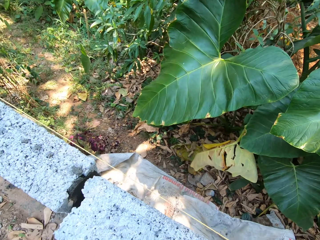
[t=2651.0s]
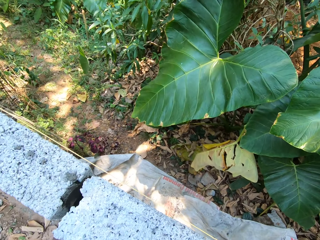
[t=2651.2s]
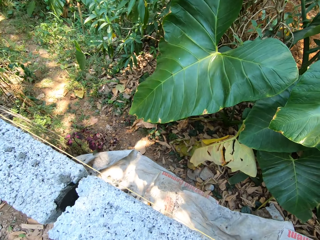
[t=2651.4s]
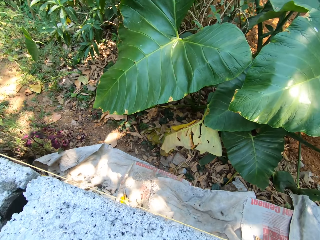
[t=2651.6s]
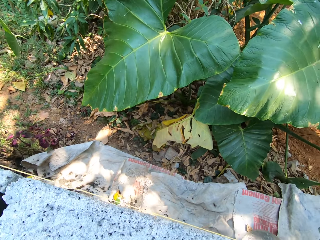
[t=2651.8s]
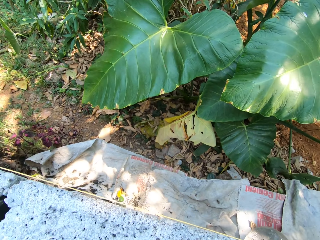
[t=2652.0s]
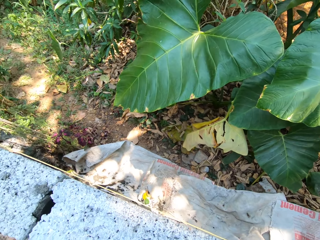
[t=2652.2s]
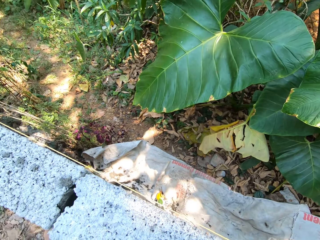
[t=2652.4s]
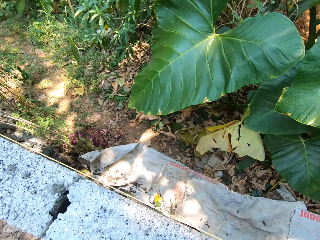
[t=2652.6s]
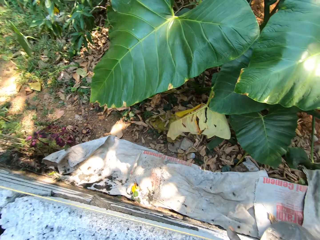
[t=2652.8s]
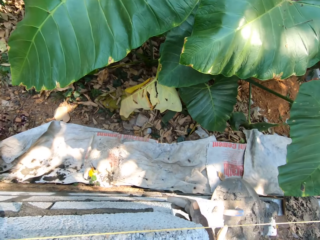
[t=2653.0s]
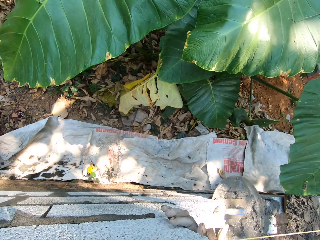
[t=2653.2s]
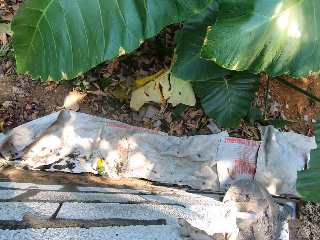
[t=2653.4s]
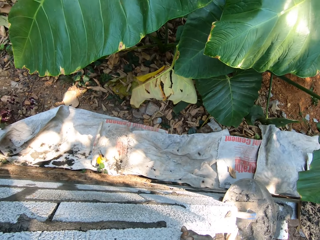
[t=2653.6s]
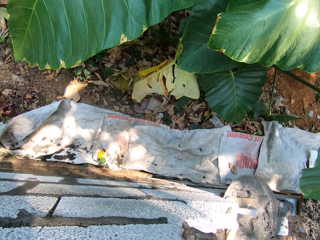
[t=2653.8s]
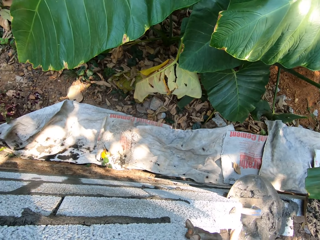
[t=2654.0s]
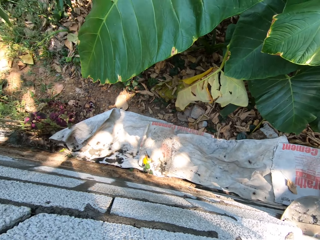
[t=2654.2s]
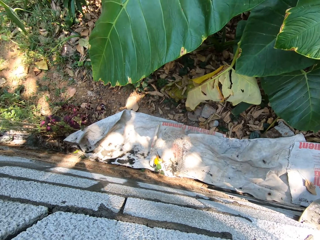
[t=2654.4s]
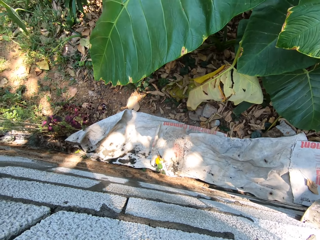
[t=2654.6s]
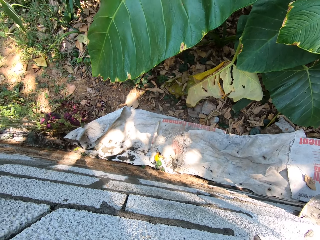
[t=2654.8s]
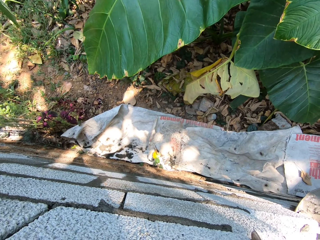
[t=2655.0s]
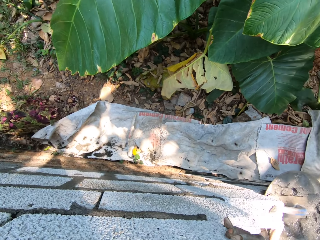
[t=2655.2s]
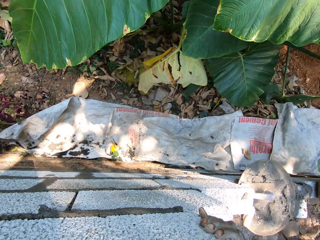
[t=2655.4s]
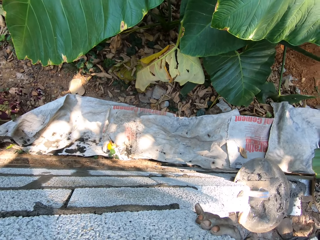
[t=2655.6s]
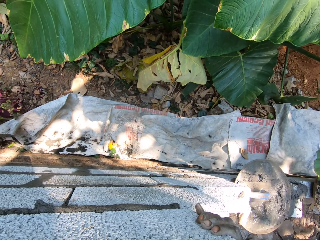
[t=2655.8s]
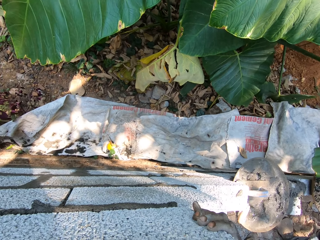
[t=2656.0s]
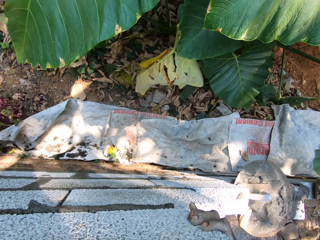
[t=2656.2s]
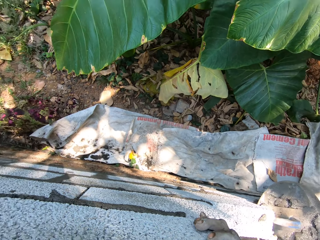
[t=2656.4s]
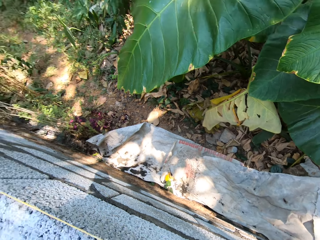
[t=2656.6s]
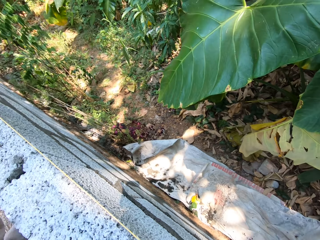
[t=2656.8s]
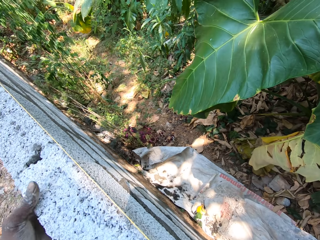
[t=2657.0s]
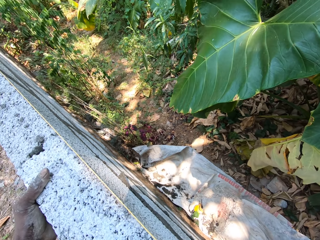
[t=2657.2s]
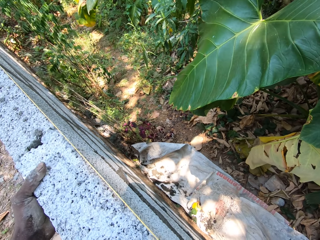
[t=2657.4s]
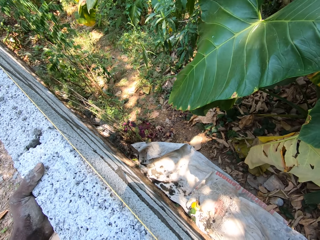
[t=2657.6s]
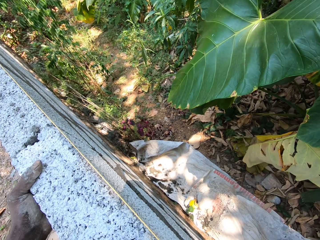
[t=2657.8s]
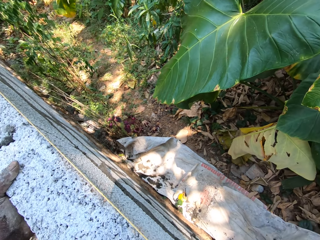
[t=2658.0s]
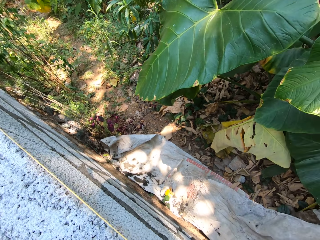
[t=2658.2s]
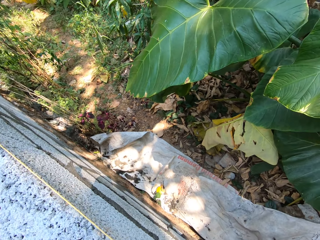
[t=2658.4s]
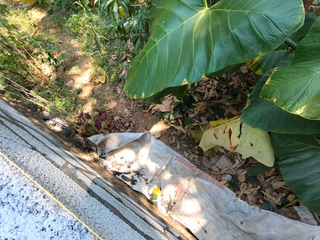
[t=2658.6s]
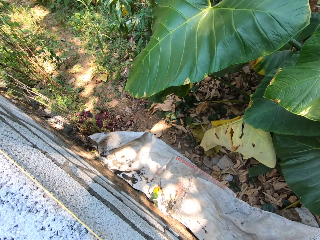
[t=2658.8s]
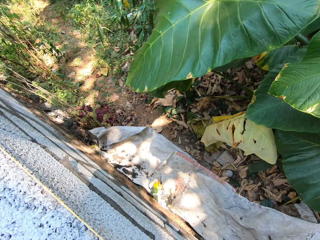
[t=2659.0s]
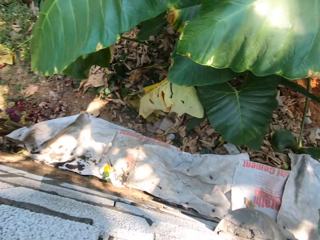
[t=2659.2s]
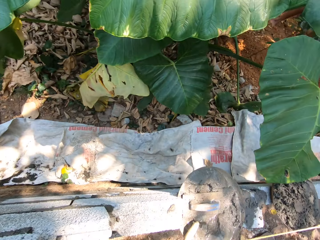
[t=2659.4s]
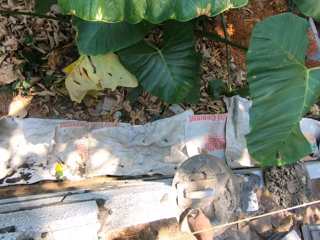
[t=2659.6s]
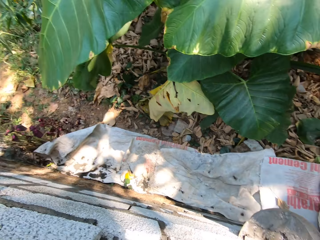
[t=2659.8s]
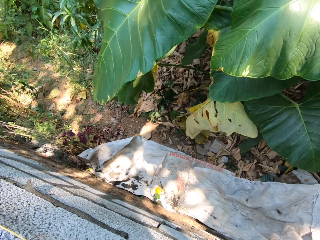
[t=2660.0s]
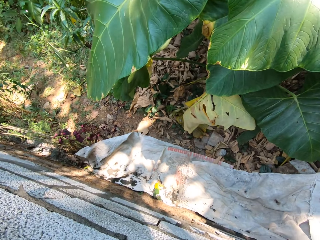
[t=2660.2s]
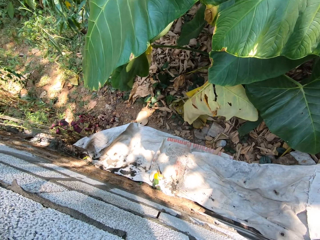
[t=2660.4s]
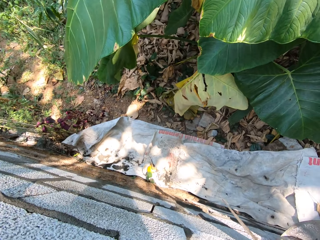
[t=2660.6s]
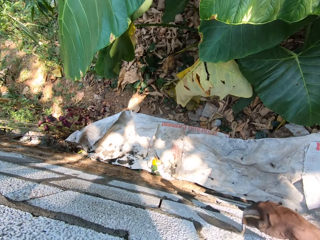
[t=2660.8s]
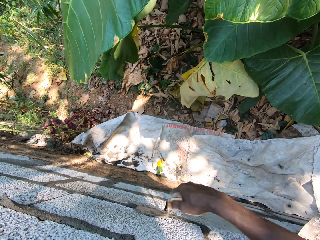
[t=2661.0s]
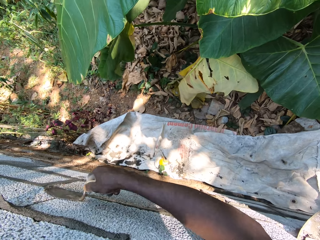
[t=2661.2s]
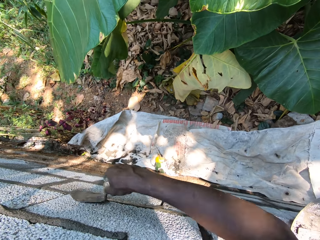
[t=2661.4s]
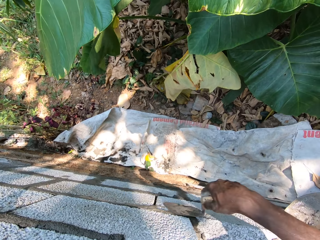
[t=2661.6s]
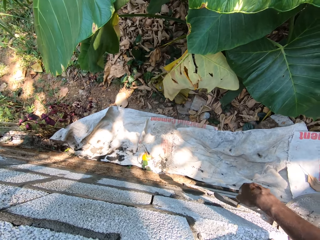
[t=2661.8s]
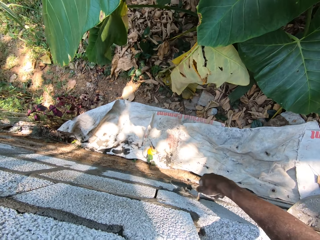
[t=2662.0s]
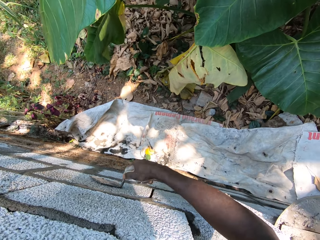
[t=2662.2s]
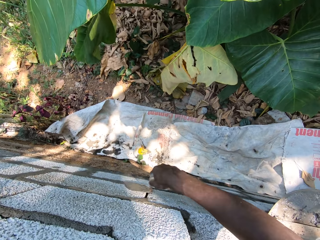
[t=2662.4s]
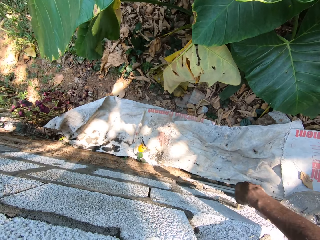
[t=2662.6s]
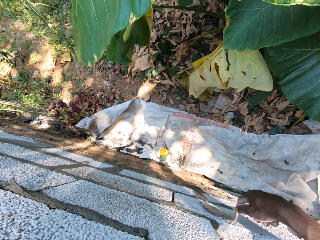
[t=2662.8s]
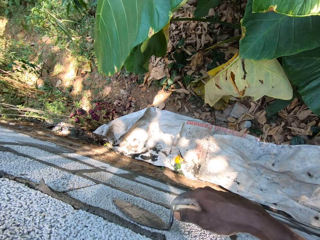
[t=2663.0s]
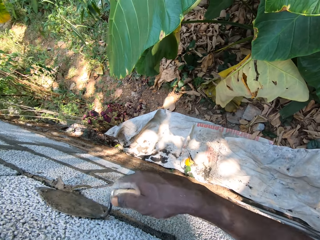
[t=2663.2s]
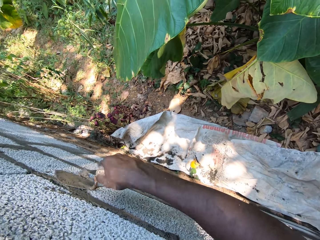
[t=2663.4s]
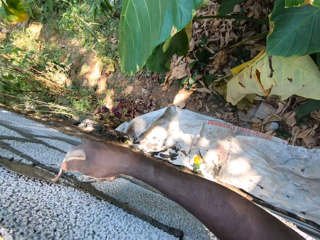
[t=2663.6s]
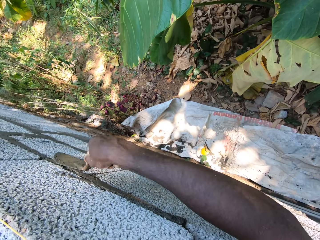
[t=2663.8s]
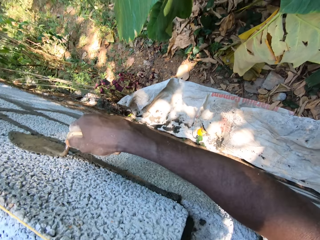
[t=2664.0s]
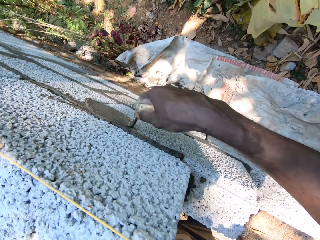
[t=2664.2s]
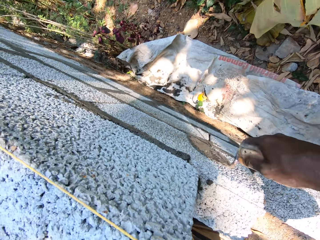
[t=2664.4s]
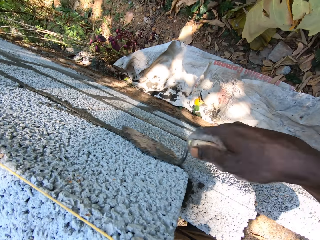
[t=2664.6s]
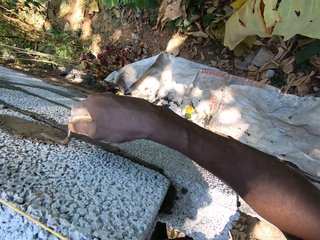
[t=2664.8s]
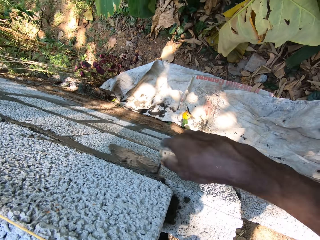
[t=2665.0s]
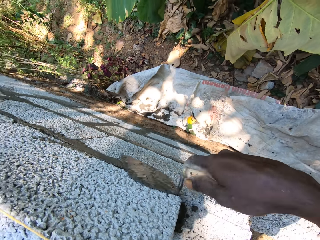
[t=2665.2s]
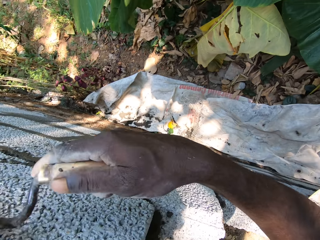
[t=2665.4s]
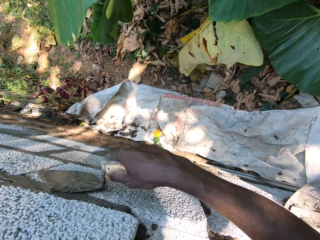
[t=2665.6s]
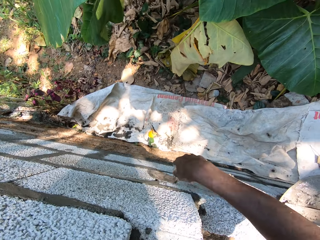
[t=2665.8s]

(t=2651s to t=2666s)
The camera wearer places the brick on the brick wall firmly with his hands. He smoothens the brick wall with the trowel in his right hand. He scrapes the wall using the trowel.

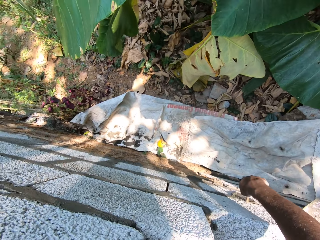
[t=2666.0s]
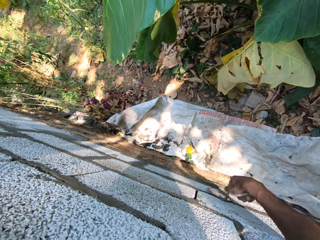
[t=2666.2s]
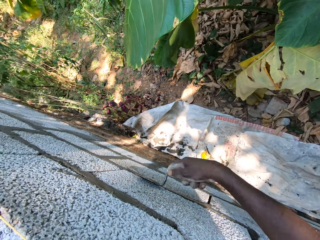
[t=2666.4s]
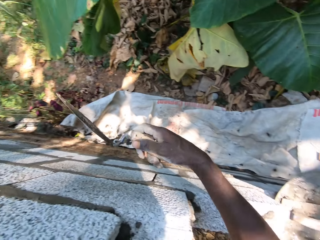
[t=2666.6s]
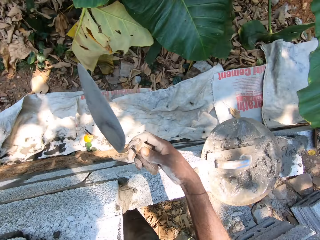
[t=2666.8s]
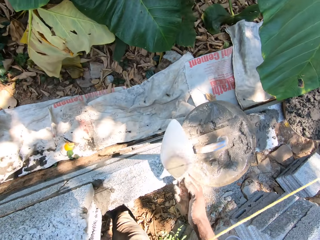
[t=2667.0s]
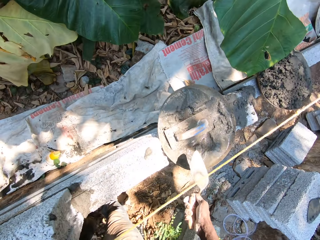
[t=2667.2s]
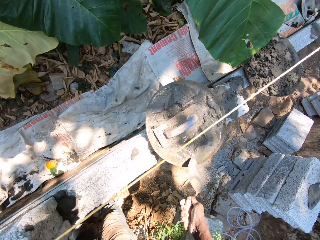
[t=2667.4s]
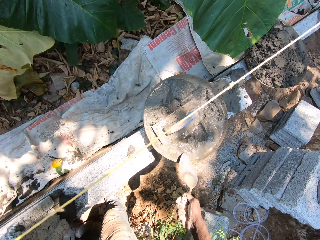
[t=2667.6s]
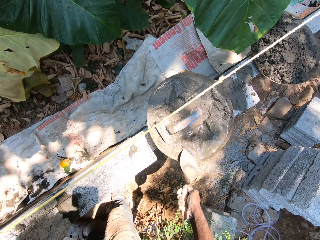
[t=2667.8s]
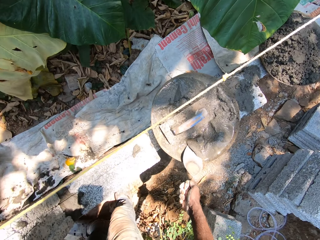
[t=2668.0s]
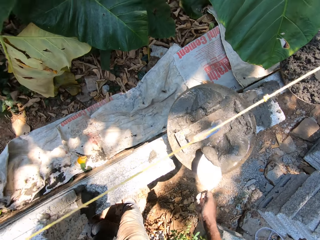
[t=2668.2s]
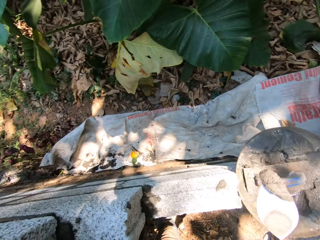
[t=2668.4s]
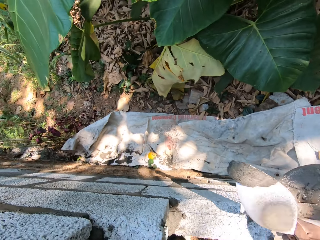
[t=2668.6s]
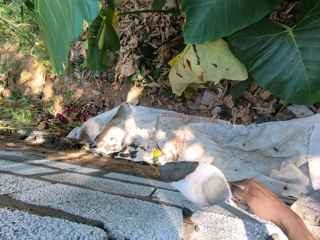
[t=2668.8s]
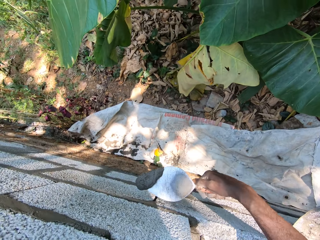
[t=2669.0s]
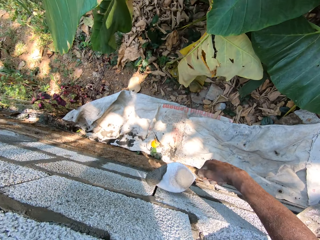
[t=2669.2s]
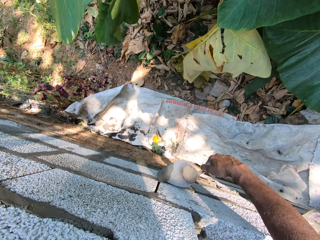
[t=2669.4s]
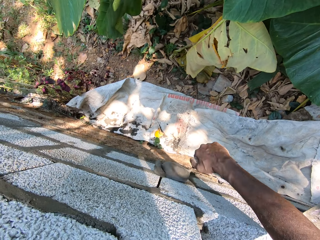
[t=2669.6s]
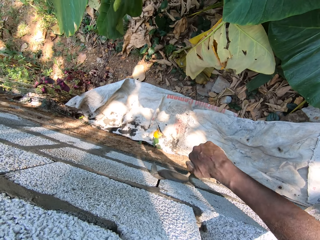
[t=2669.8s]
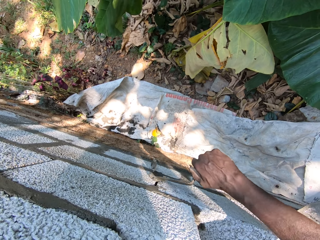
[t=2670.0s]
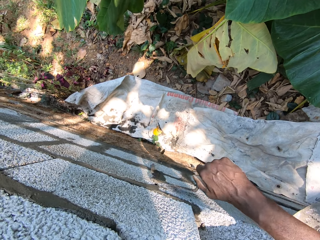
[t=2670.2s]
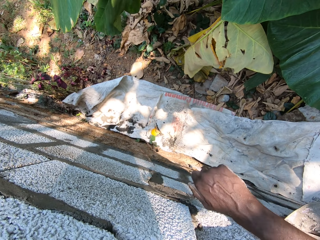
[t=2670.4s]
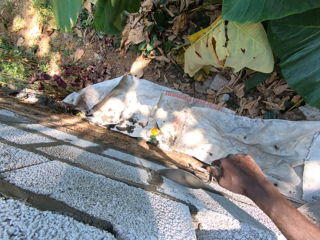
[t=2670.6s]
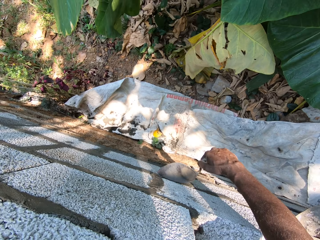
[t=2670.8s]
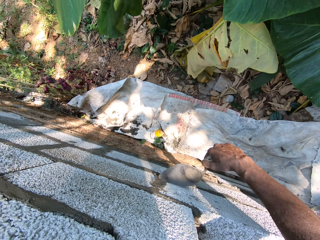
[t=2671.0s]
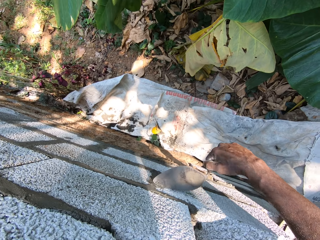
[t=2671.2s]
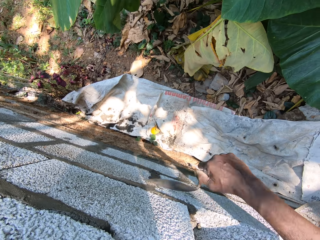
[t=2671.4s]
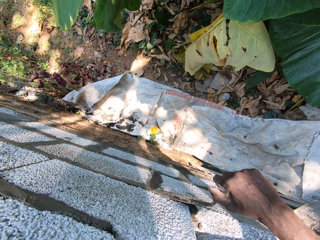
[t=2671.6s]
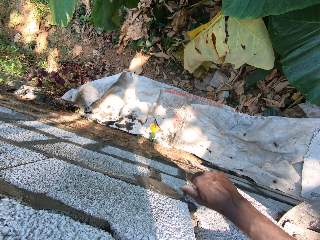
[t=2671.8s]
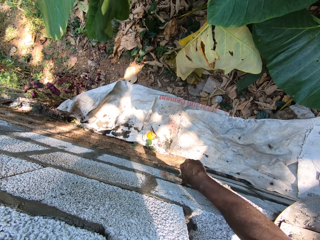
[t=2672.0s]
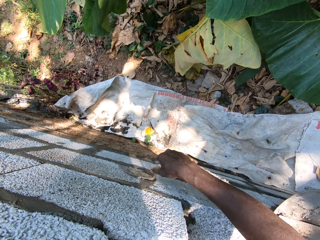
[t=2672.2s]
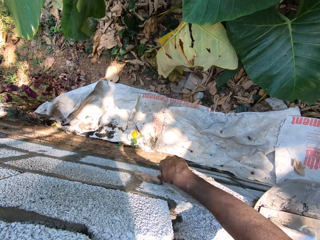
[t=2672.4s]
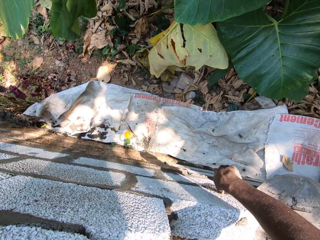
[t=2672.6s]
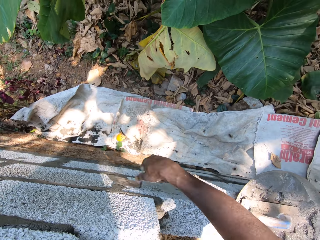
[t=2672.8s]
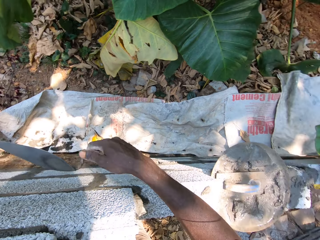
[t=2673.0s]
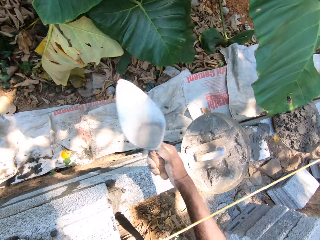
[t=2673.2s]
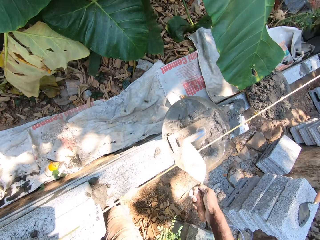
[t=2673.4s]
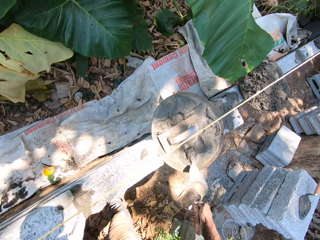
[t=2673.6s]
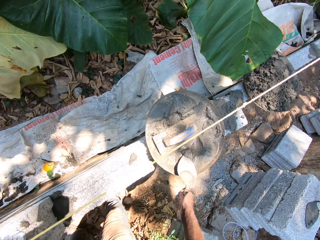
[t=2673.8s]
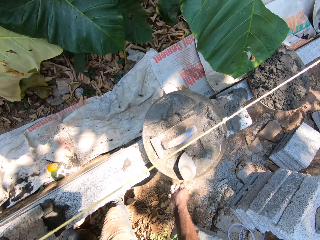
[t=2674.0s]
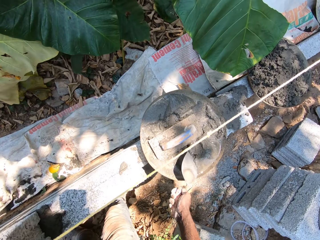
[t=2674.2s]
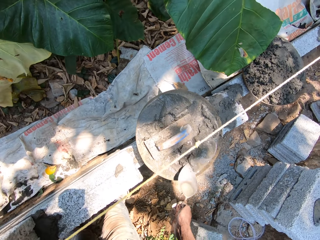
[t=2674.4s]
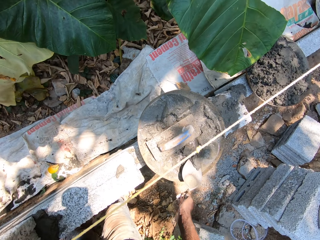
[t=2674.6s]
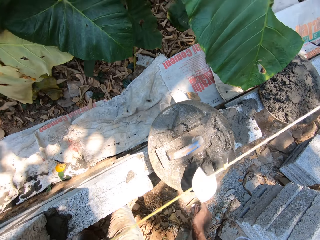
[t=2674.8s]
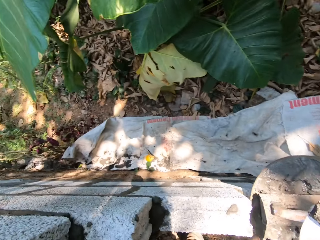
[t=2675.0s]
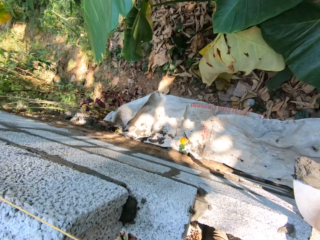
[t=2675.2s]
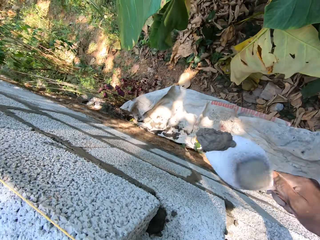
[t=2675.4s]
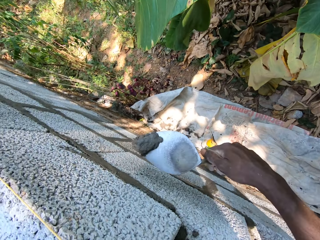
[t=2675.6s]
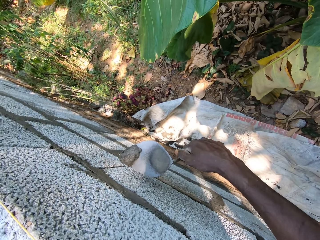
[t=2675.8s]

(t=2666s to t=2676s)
The camera wearer scoops cement mortar with the trowel in his right hand. He plasters the wall with the trowel in his right hand. He scoops cement mortar with the trowel in his right hand. He smears the cement on the wall.
